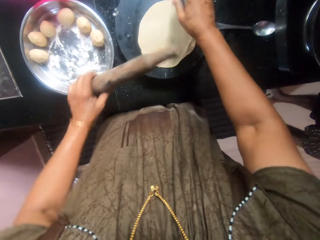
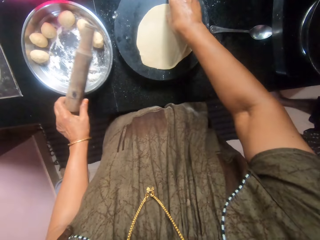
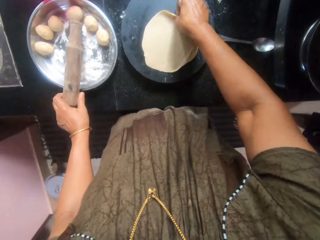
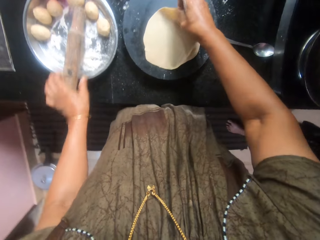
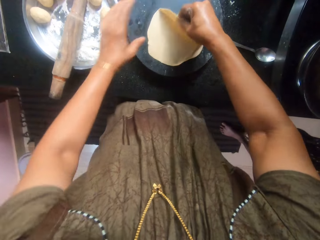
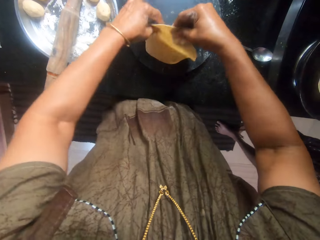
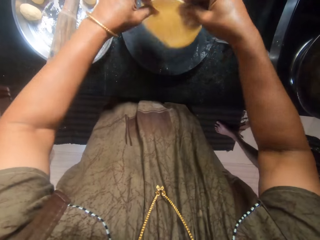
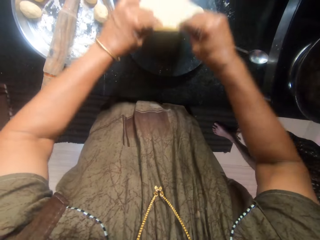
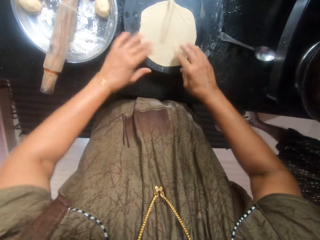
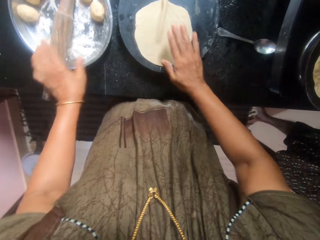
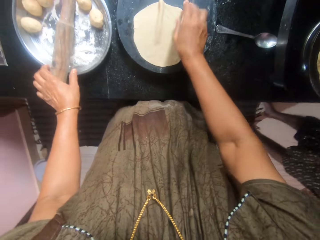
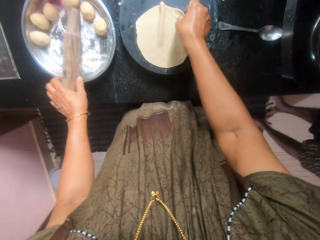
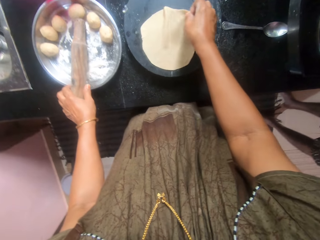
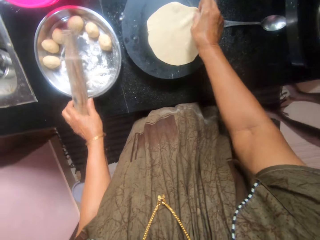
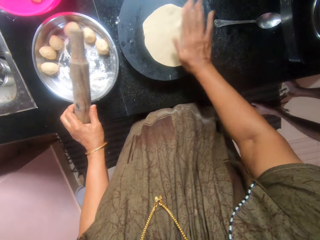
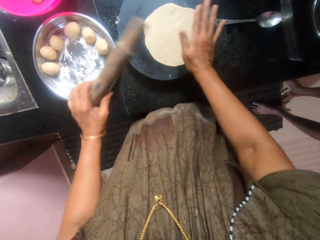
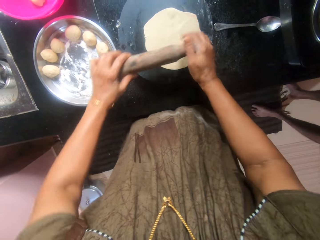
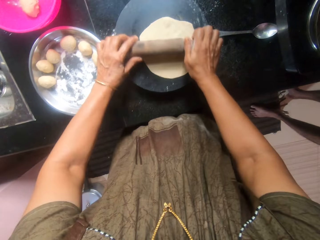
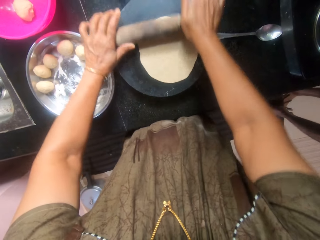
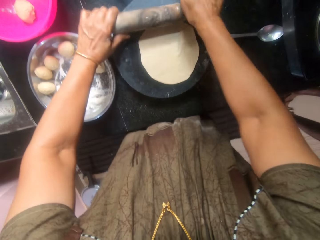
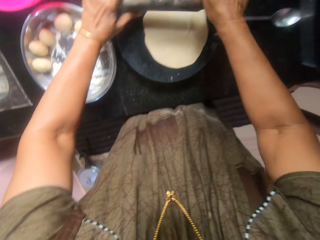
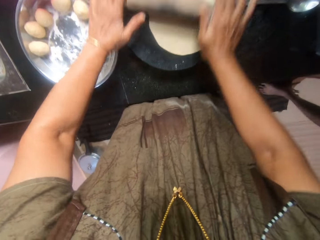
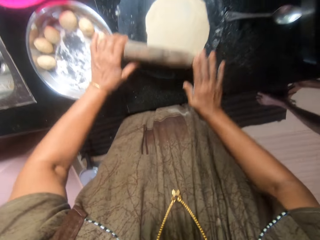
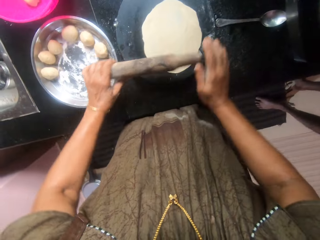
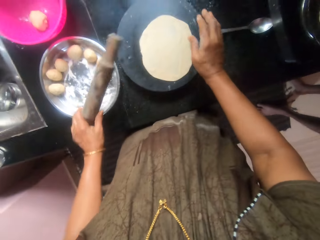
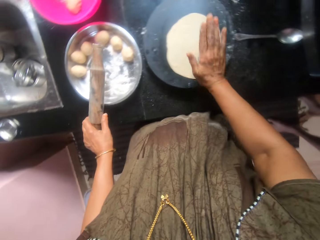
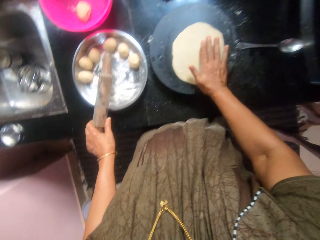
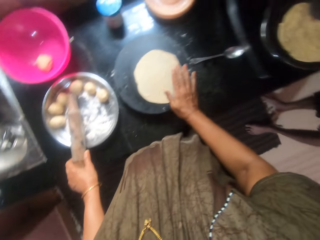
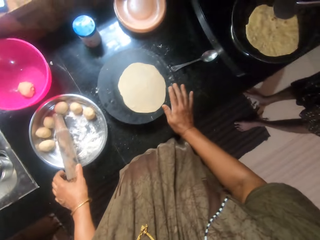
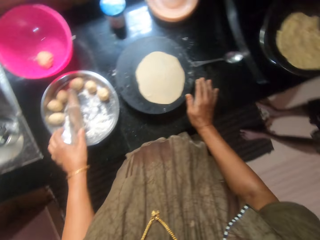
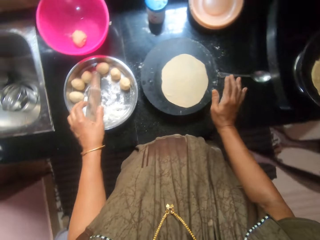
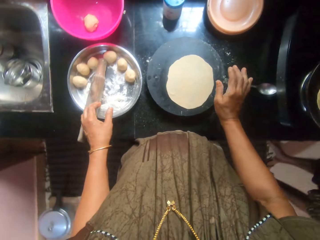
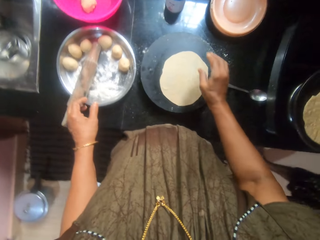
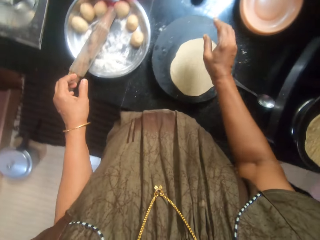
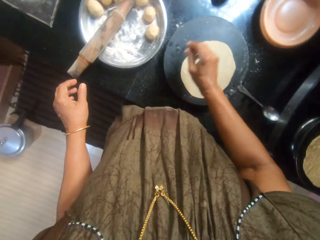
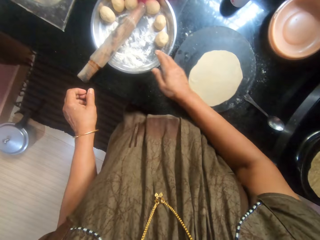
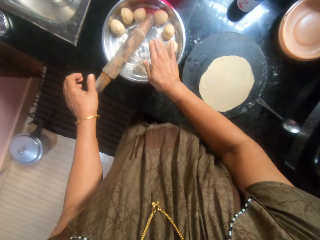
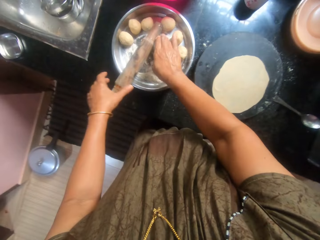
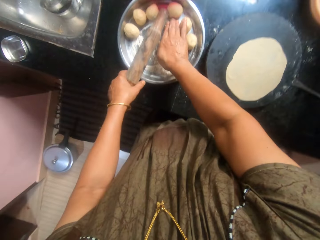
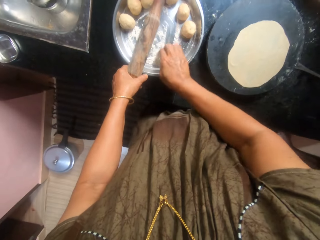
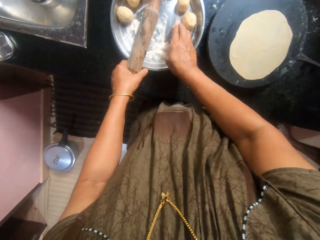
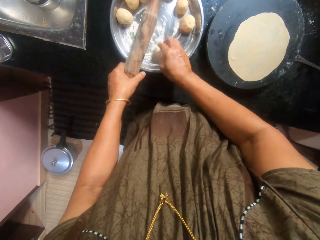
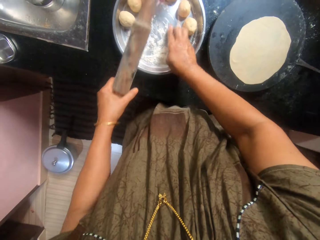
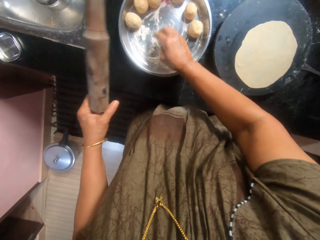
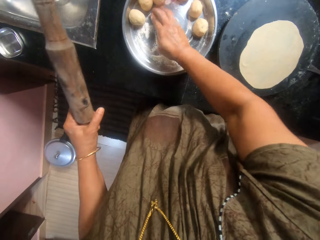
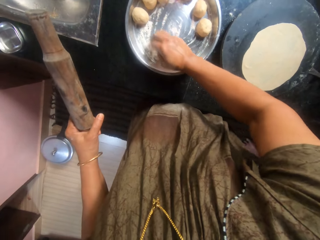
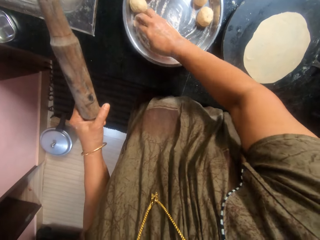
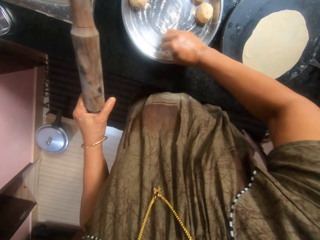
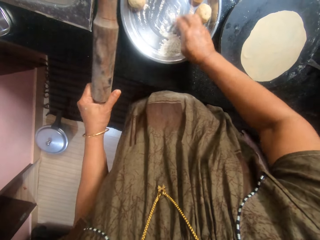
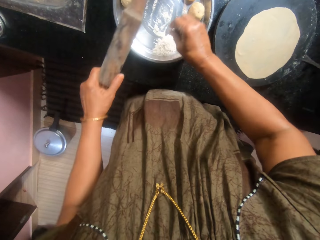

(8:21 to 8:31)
The camera wearer drops the rolling pin on the tray. She turns the dough upside down. She picks the rolling pin from the tray. She flattens the dough with the rolling pin. She drops the rolling pin on the tray. She hits the flat dough with her hand. She packs the flour inside the tray together. She picks the rolling pin from the tray.

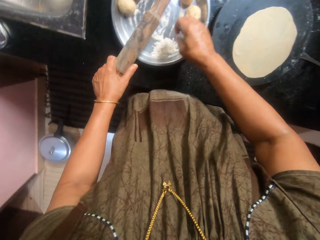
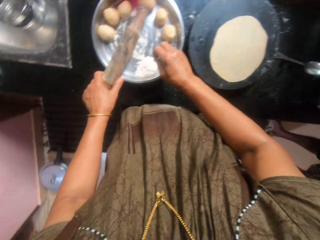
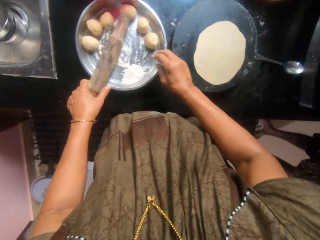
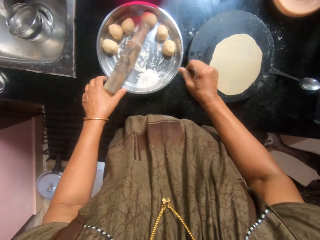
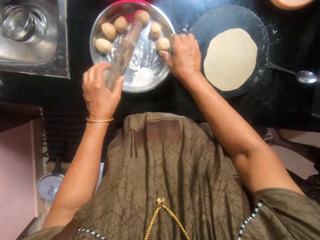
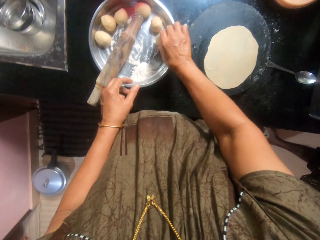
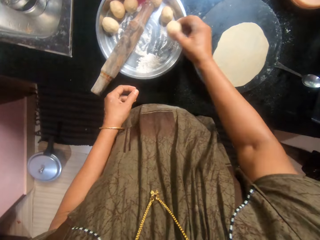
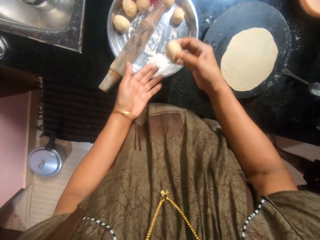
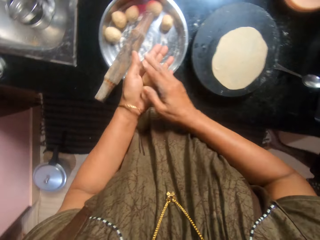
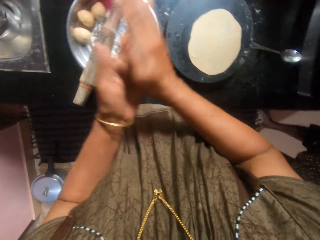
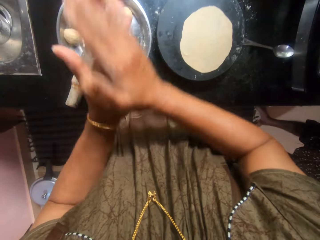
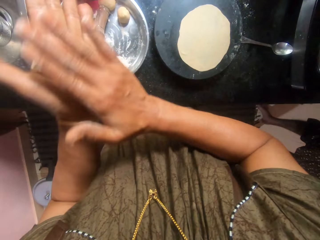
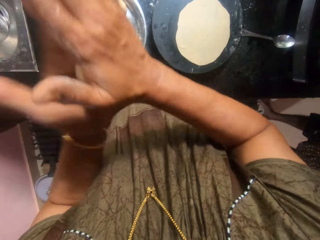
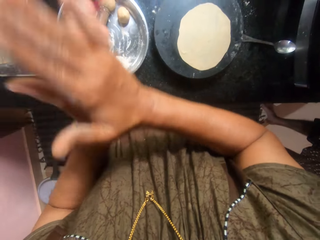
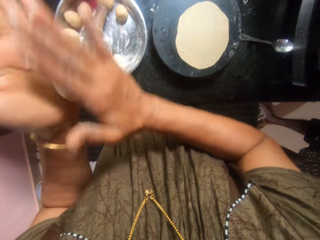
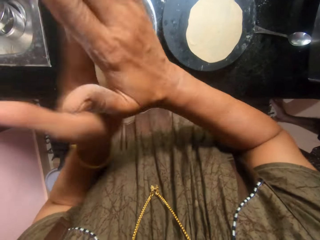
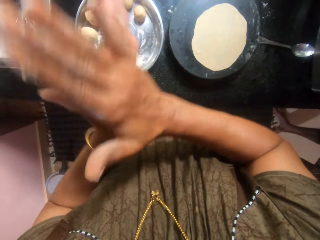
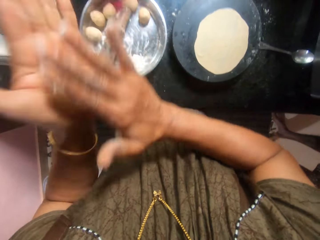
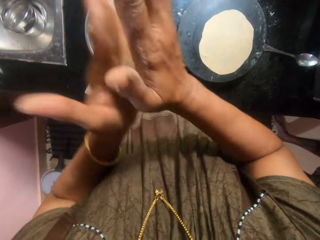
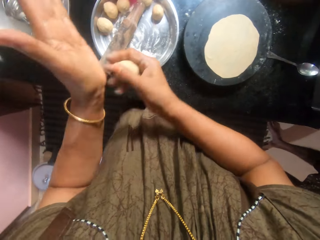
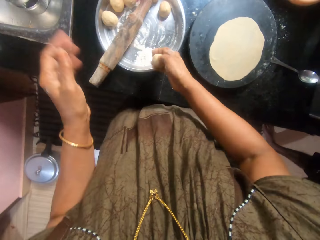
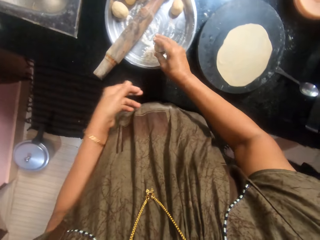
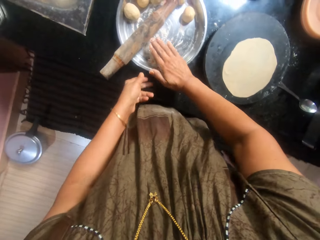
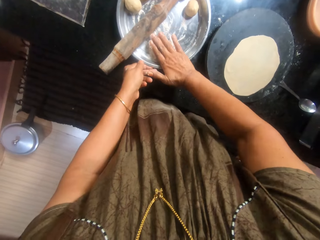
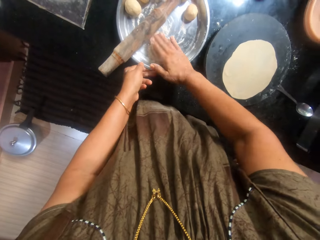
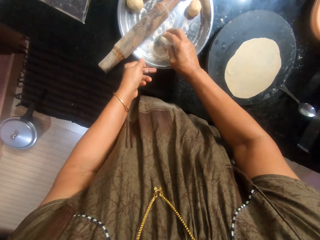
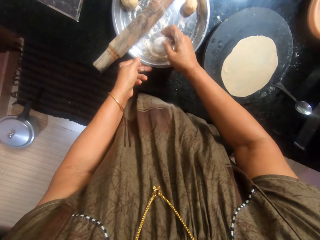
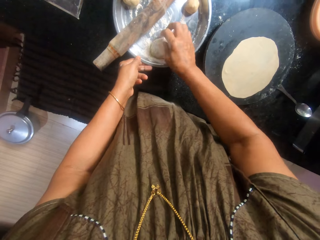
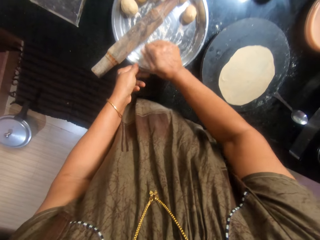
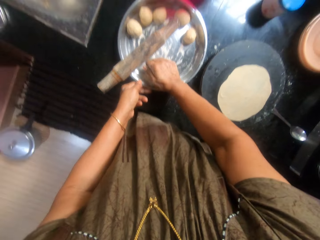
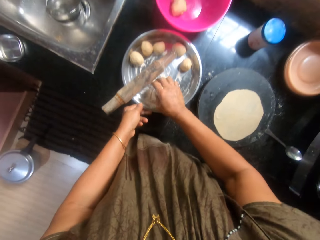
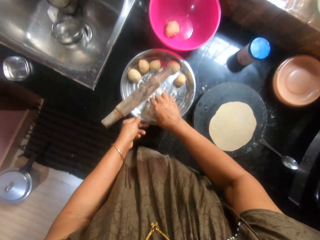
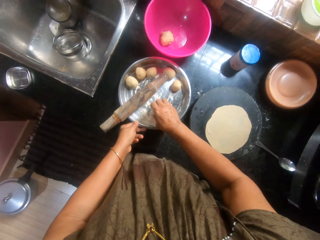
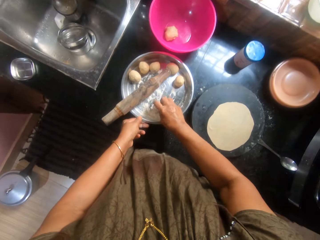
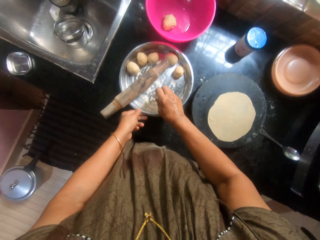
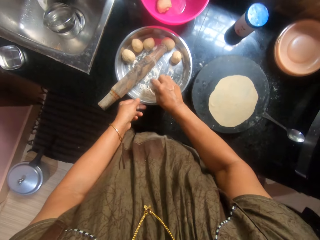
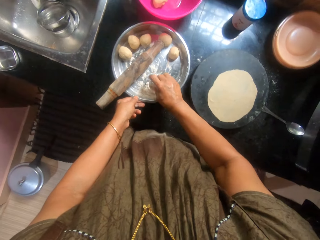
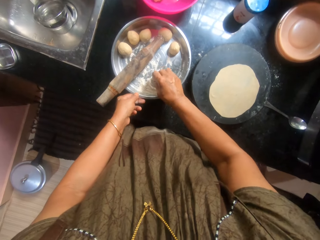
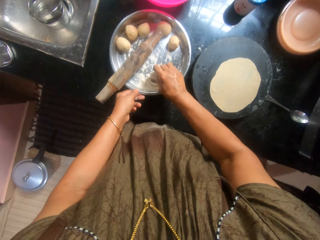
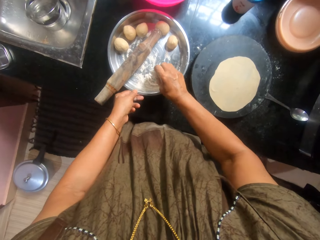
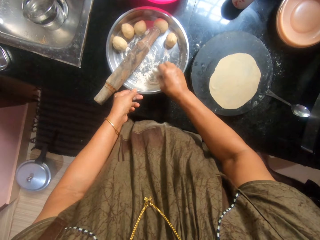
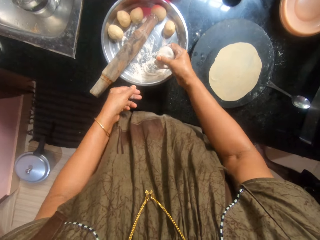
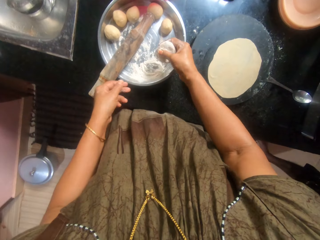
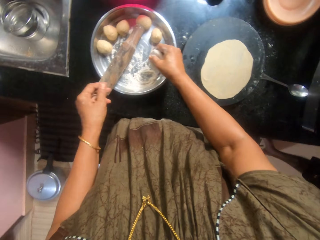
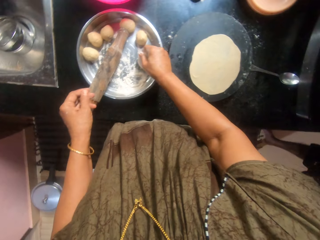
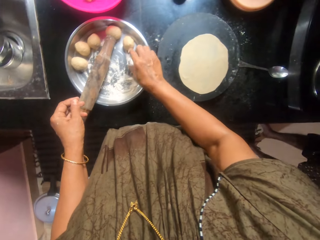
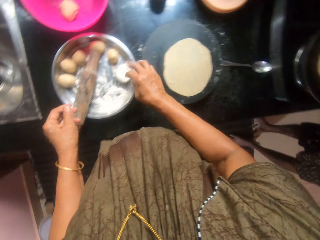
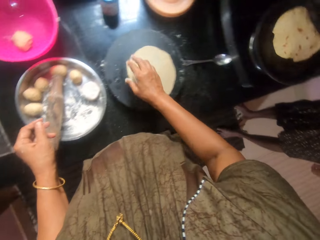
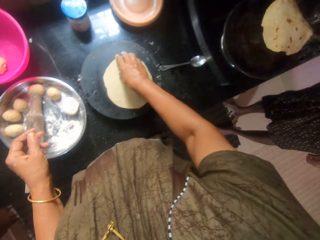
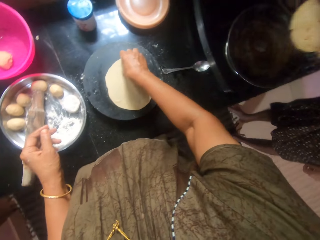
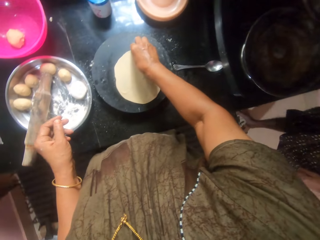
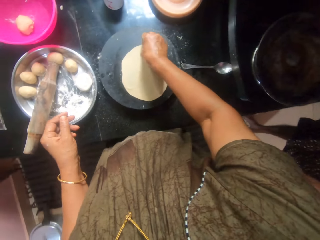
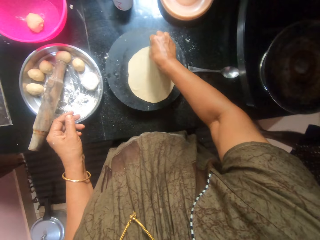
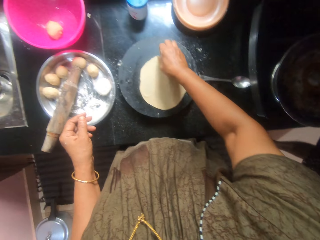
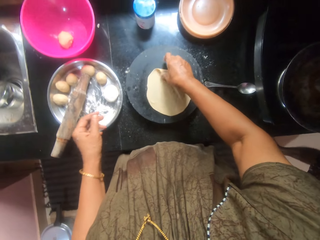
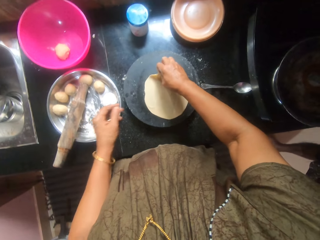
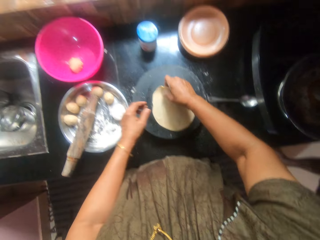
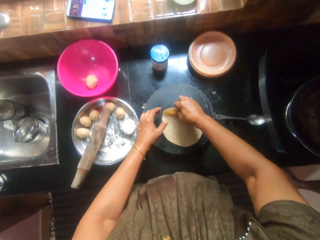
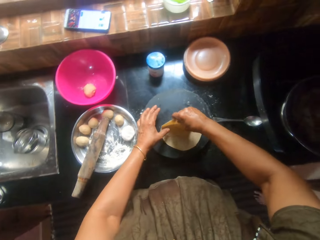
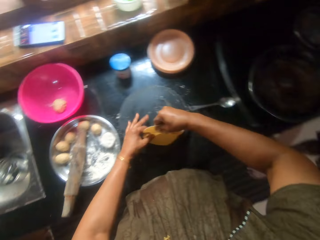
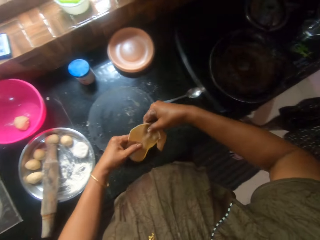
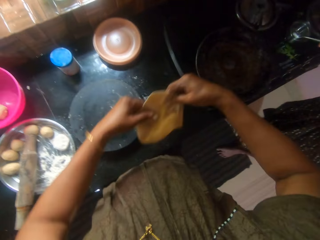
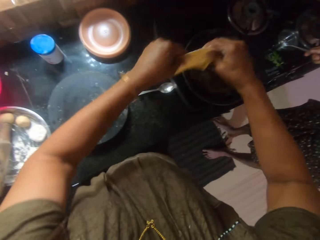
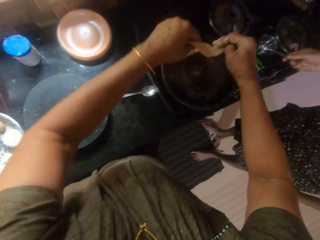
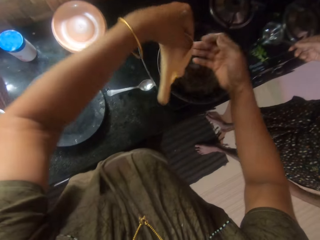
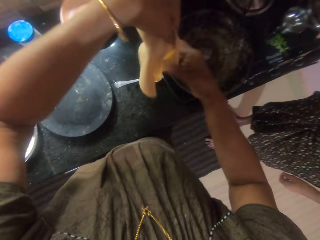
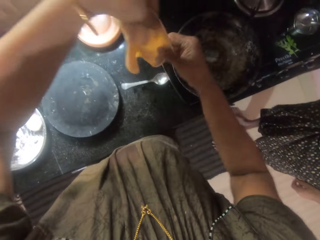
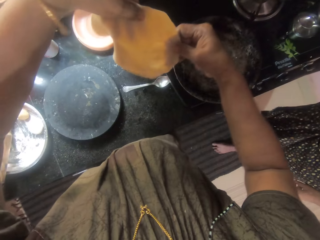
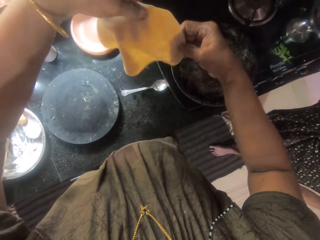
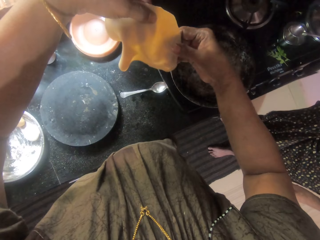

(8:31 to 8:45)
The camera wearer drops the rolling pin on the tray. She picks another dough from the tray. She rubs the dough with her hands. She rolls the dough using hands. She mixes the dough with flour inside the tray. She presses the dough on the flour. She drops the dough in the tray. A woman picks the cooked dough from the pan. The camera wearer picks the dough from the pastry board. She straightens the dough. She puts the dough on the pan.
